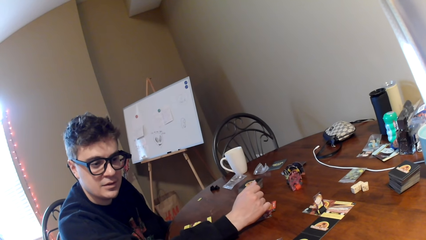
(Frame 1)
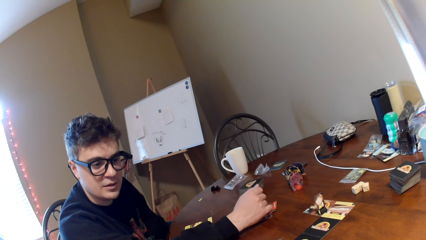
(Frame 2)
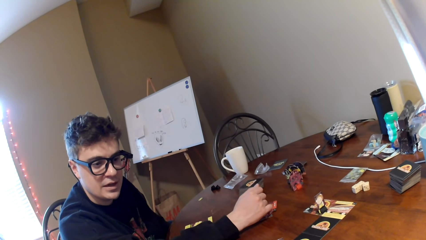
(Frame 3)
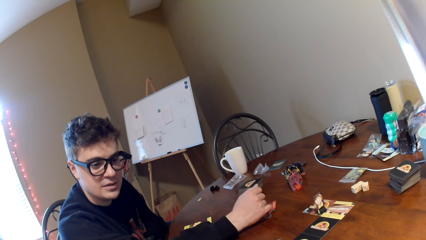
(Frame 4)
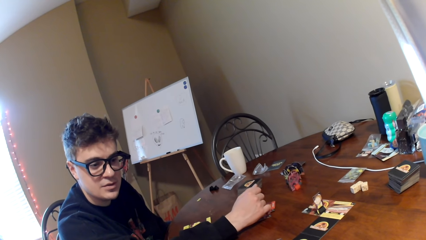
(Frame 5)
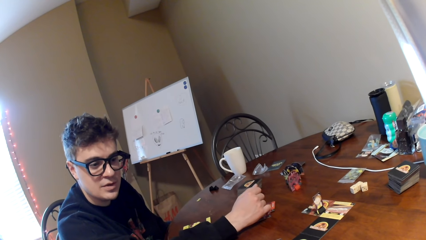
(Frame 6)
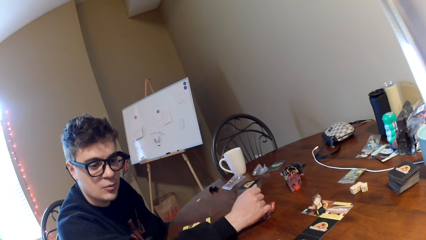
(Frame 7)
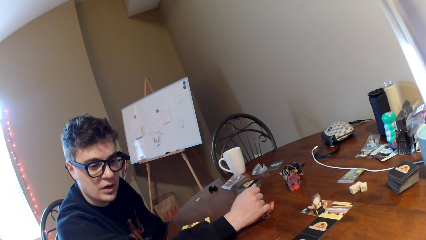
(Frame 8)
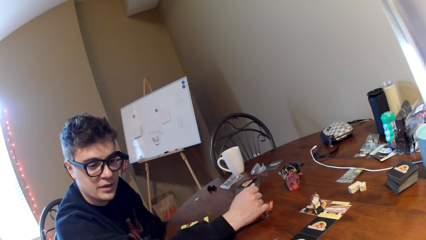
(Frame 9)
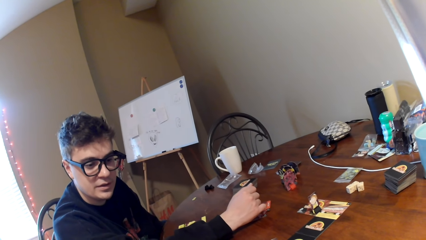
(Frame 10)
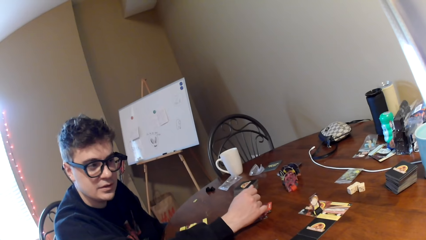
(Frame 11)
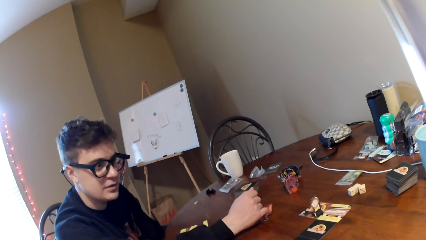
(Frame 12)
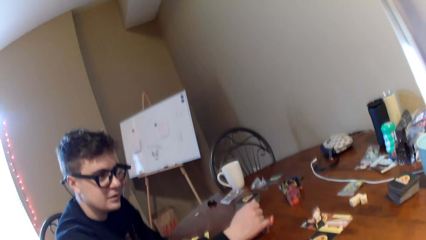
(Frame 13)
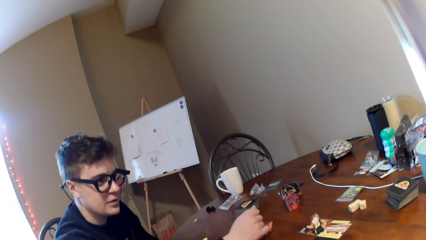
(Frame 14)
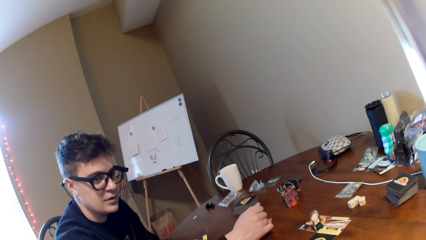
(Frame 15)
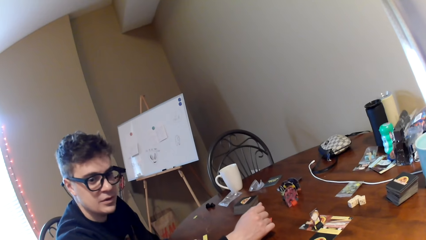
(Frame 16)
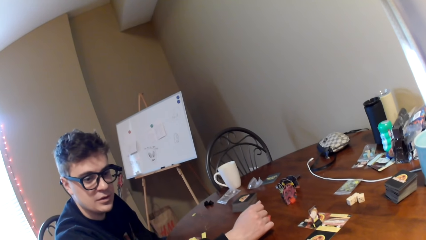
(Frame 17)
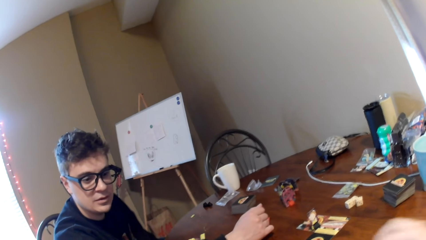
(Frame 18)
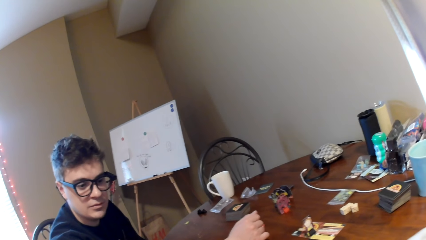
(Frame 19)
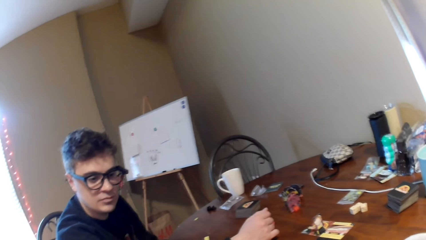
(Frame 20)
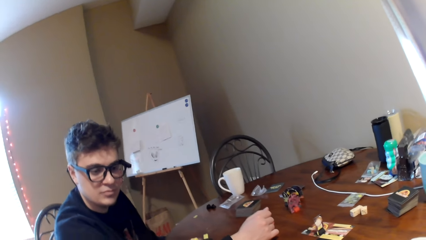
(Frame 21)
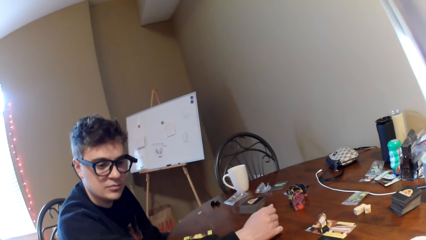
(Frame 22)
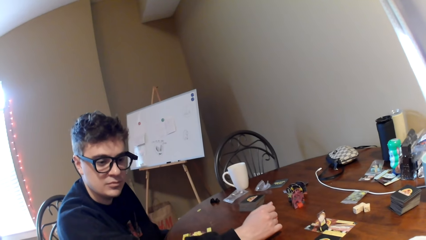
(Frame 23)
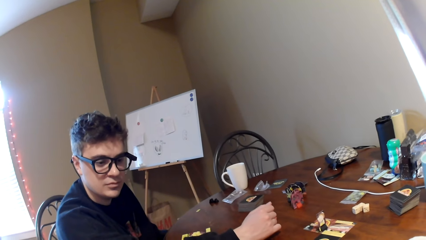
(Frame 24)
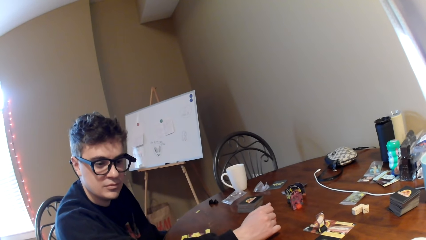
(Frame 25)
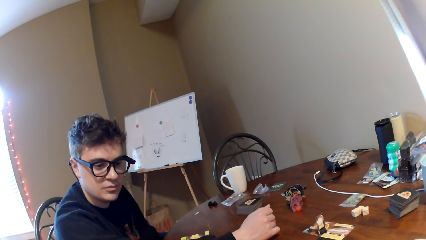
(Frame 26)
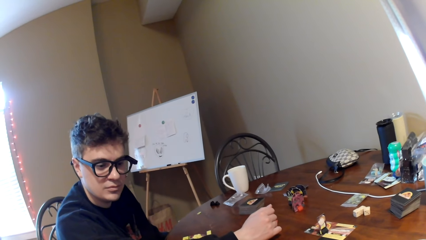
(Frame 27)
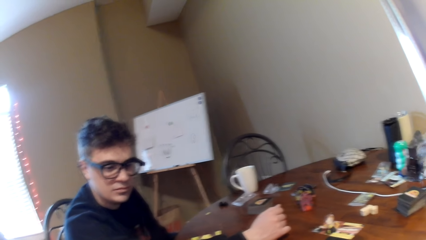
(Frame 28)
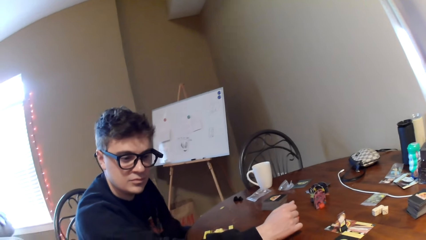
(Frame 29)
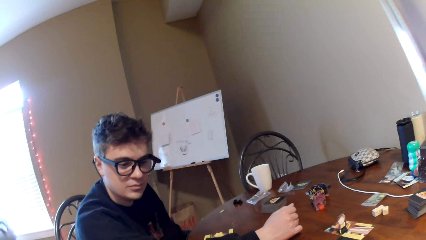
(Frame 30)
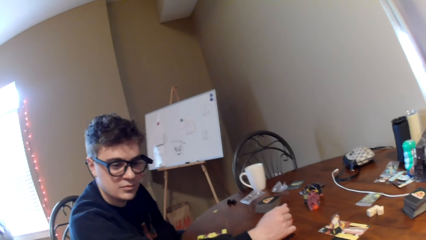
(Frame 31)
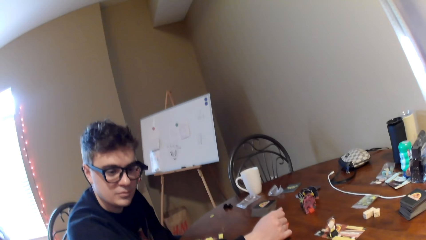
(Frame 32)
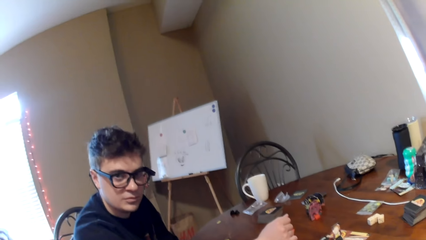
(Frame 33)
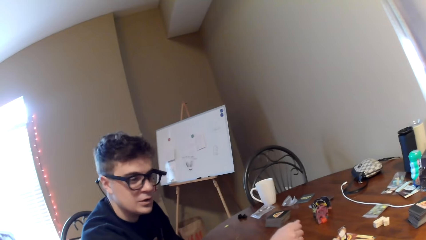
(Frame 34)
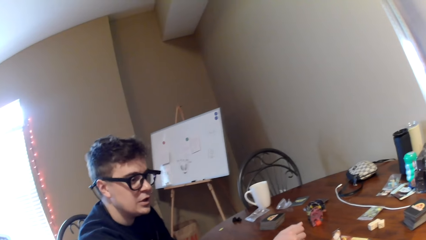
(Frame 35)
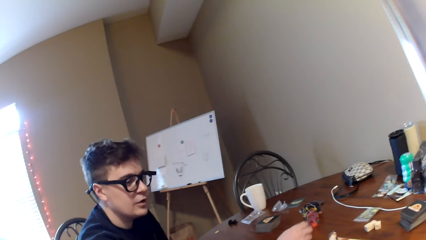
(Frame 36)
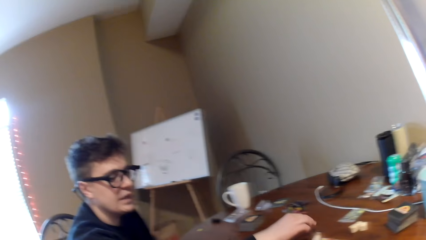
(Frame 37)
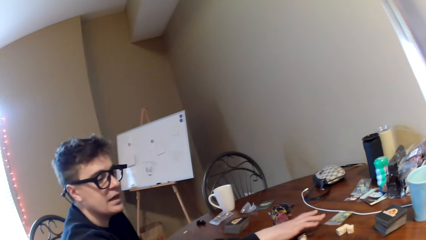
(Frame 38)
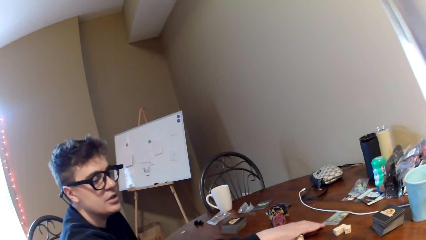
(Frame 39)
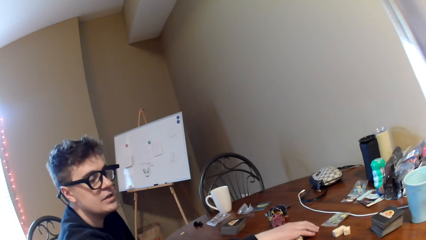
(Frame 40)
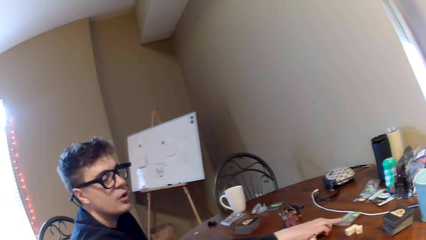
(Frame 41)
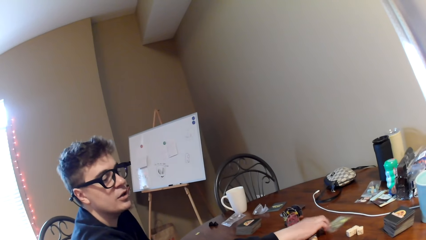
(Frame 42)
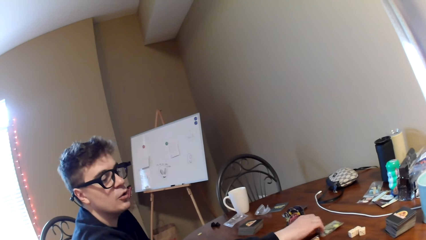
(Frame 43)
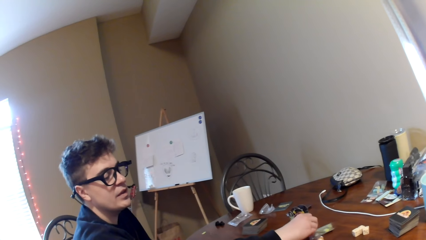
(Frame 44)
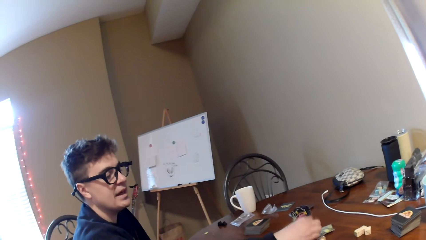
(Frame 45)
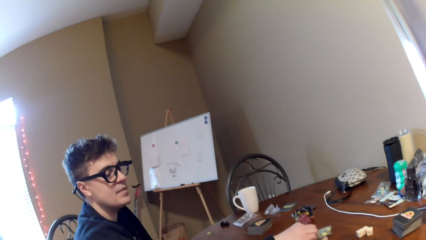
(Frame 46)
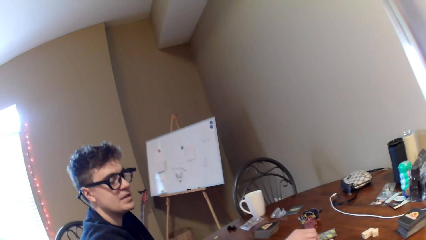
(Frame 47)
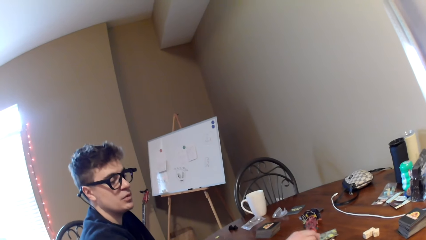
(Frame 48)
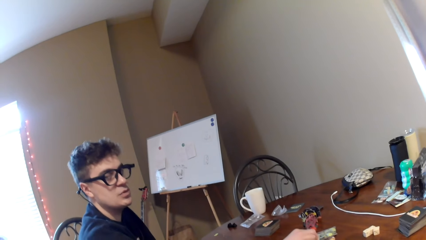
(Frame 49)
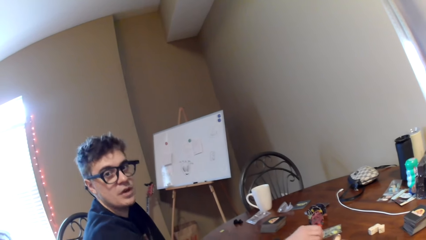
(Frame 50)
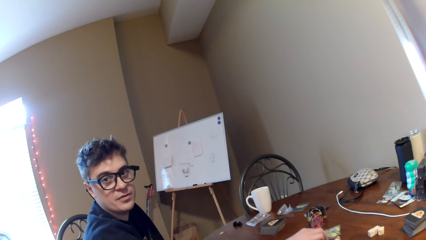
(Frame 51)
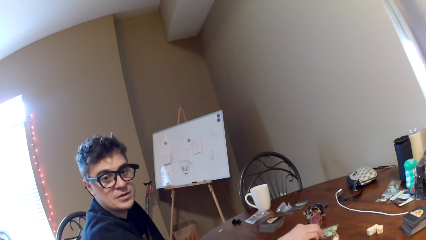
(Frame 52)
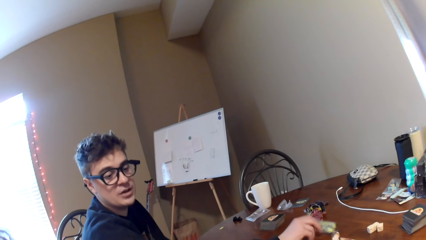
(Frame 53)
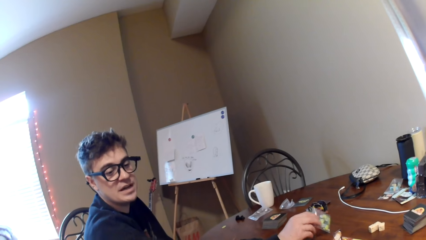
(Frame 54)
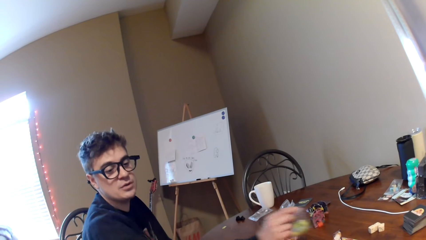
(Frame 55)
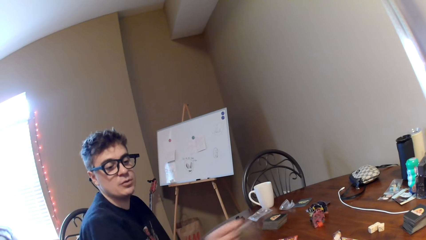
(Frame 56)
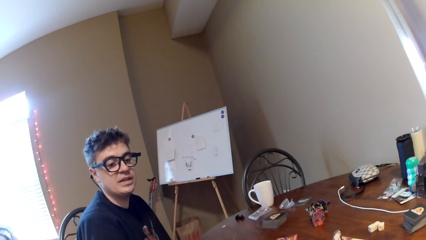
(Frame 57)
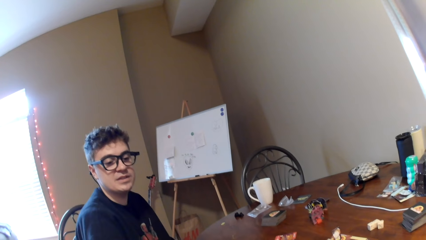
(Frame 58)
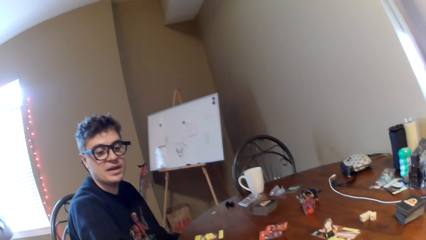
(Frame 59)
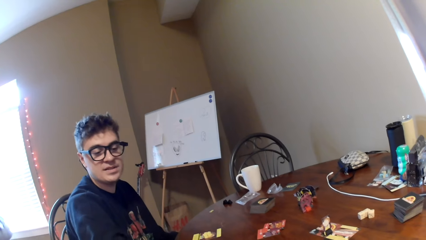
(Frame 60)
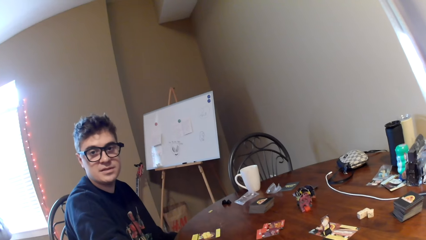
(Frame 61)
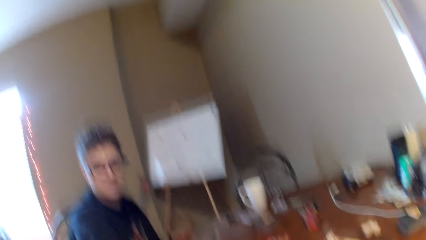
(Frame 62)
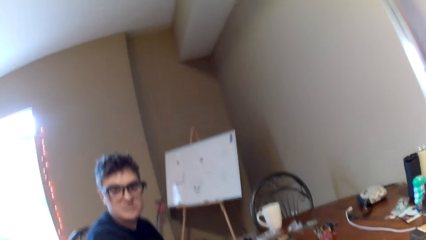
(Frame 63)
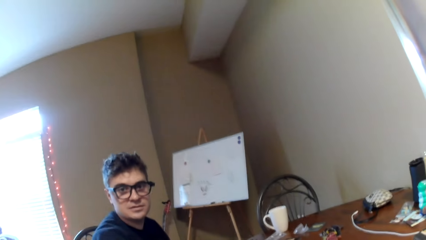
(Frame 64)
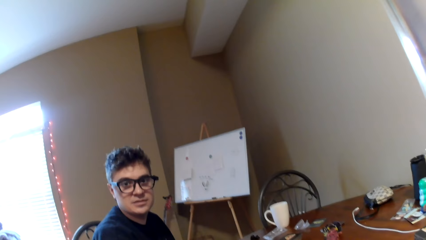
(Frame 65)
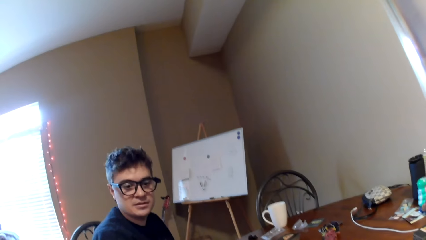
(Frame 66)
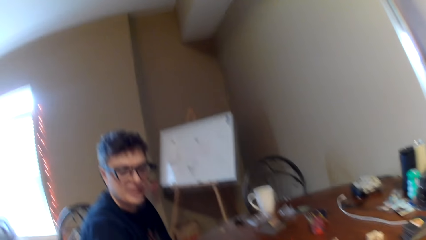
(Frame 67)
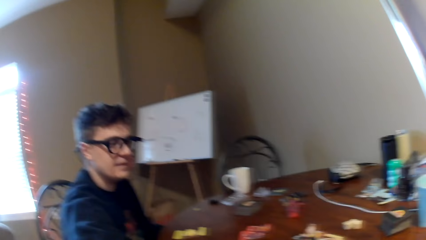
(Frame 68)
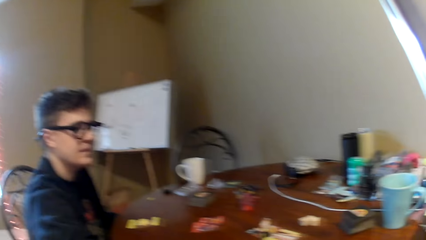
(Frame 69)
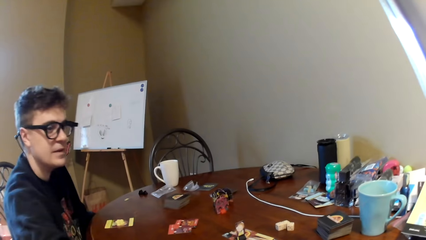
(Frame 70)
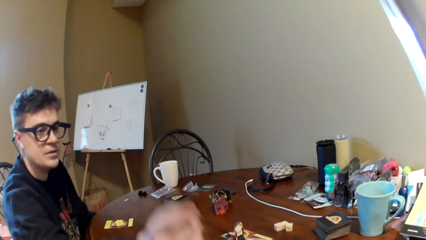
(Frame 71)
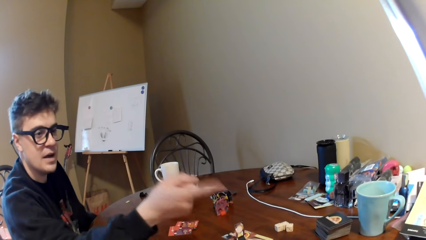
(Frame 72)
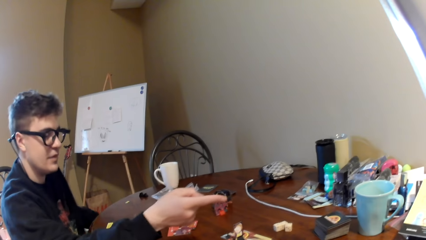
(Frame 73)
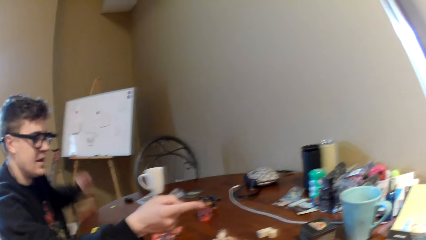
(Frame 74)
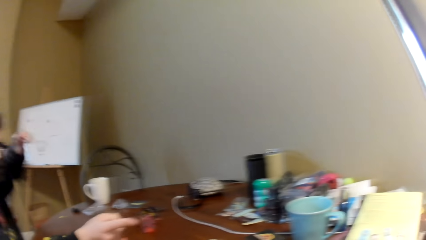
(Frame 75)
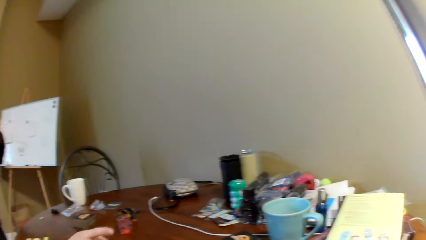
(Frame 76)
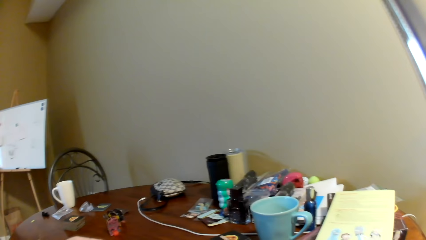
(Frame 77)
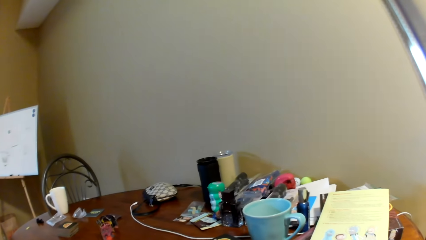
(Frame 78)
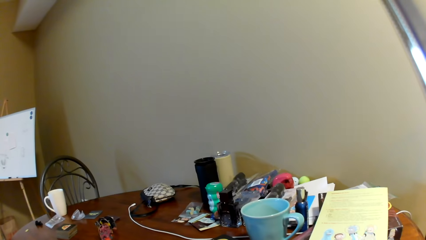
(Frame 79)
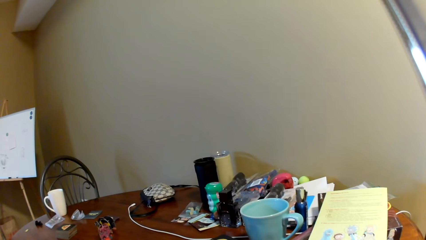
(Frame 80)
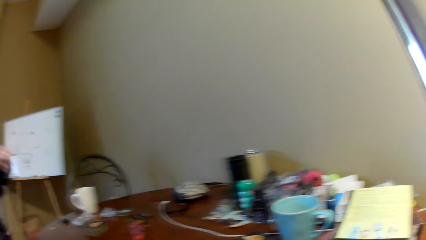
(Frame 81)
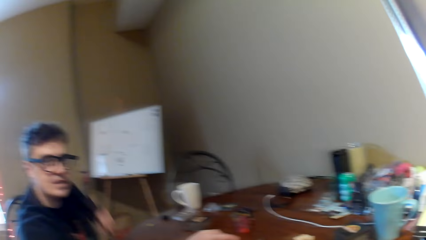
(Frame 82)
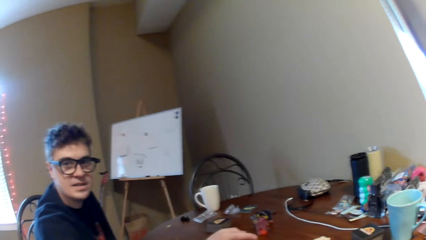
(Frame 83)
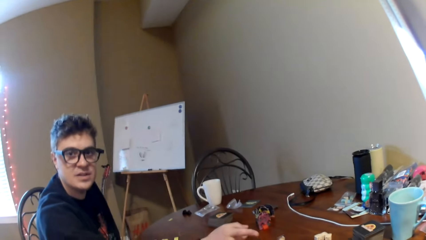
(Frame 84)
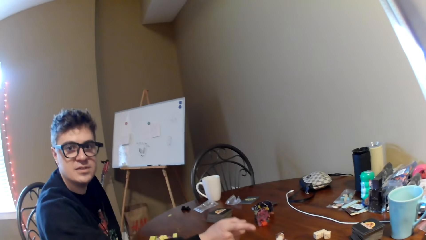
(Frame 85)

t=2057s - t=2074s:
A man looks around. The camera wearer moves his hand. He lifts the right hand. He looks at the man. The man converses with the camera wearer. The man stretches his hand on the table, pulls a playing card on the table and converses with the camera wearer. The man holds the card. The man points at the book. The camera wearer looks around.
